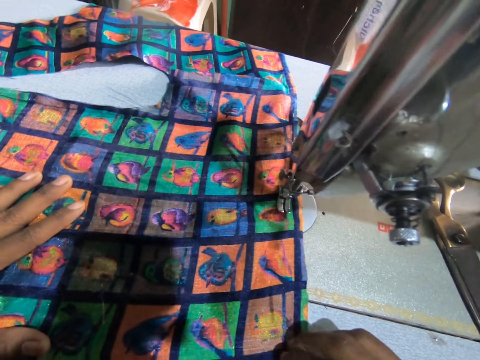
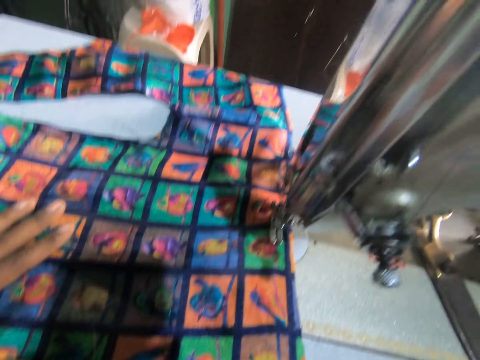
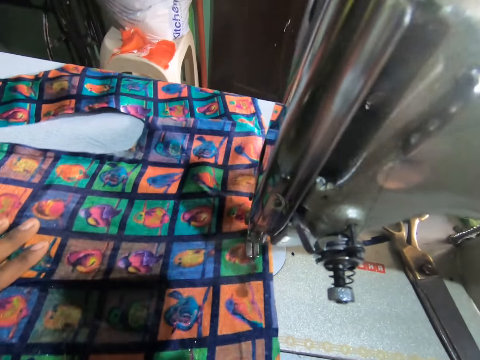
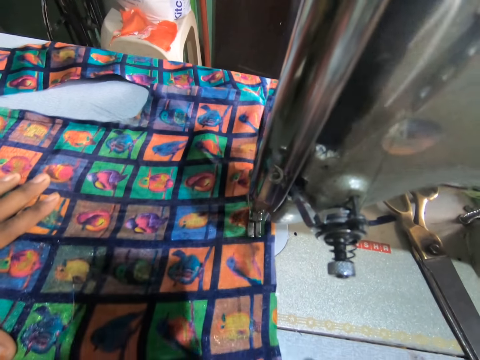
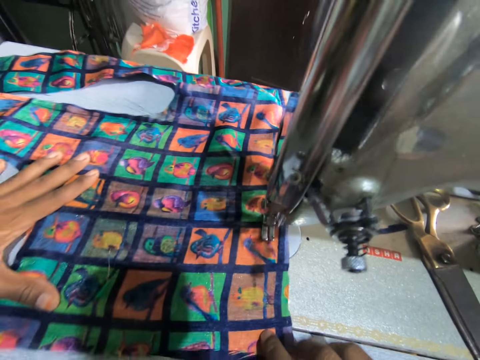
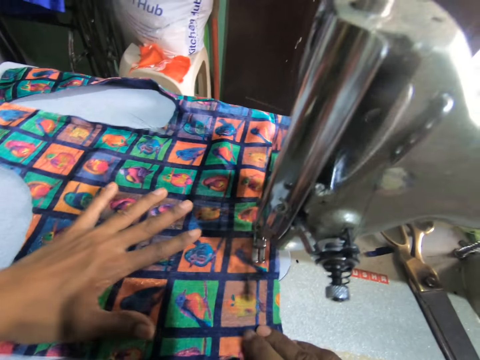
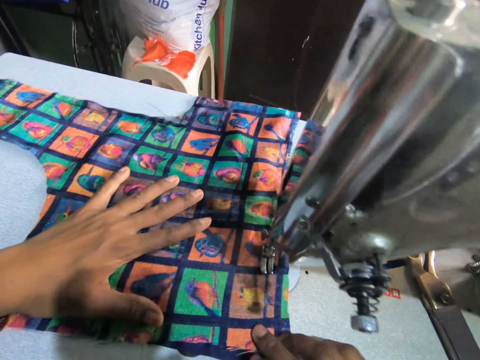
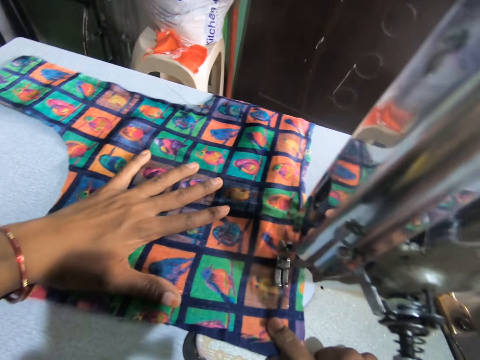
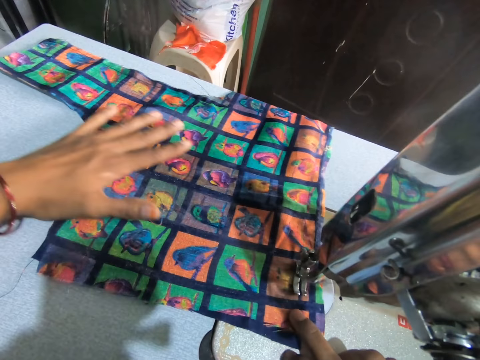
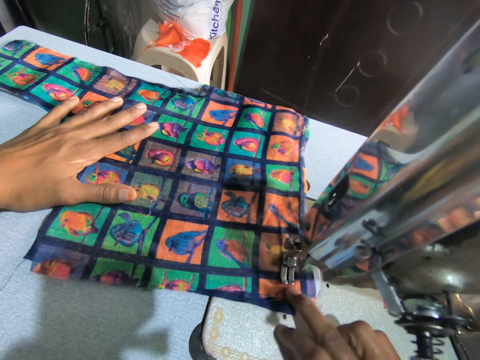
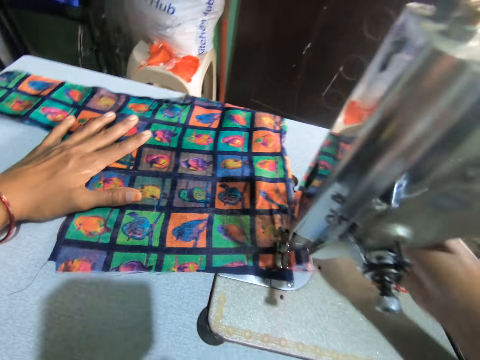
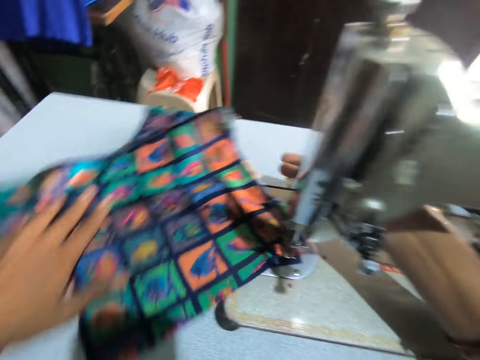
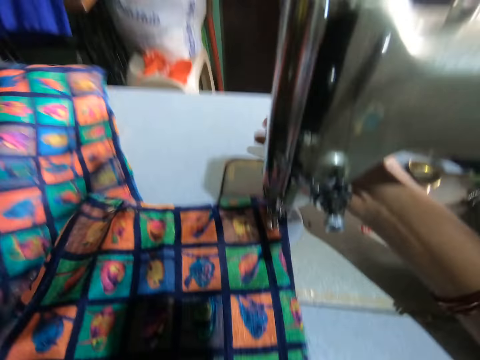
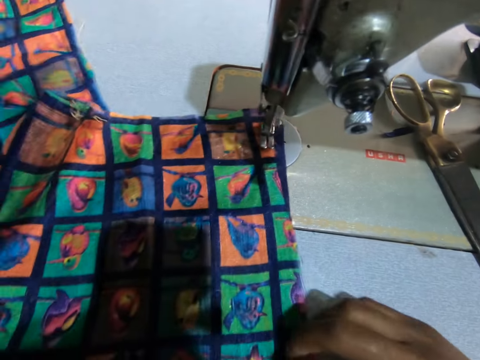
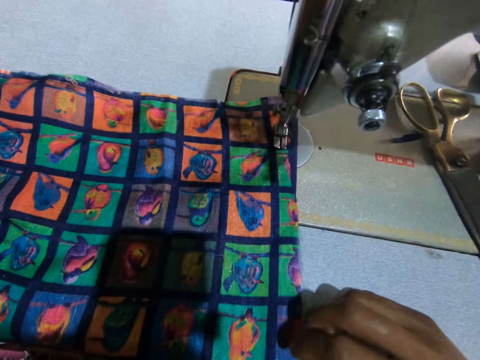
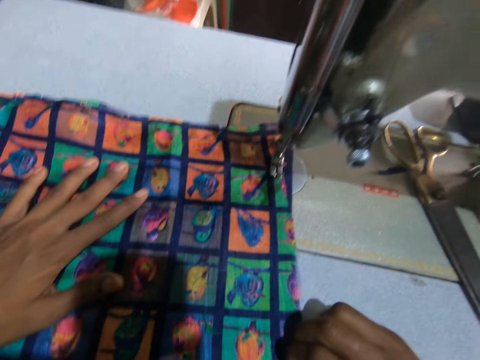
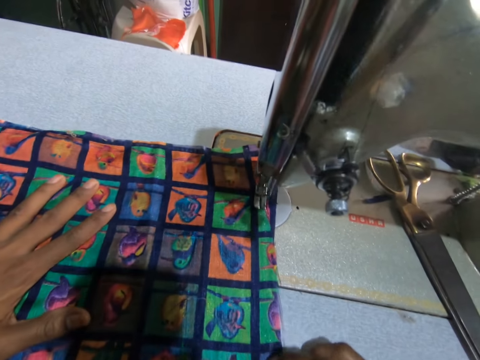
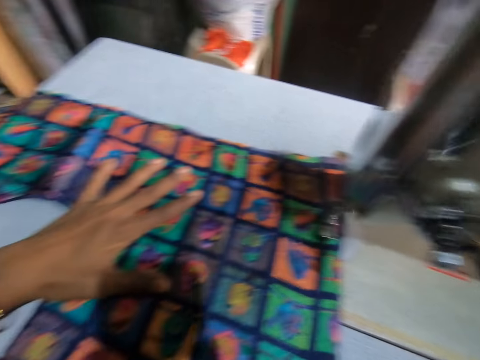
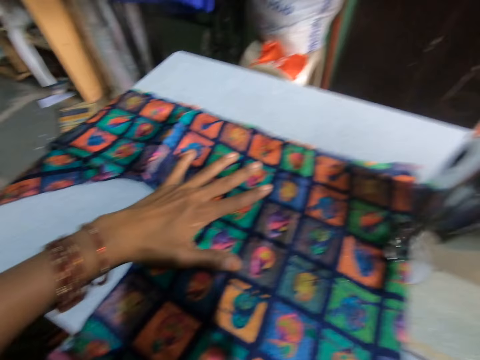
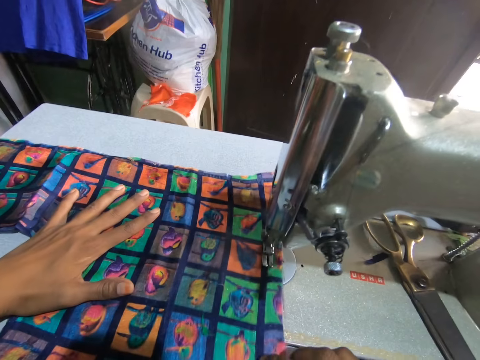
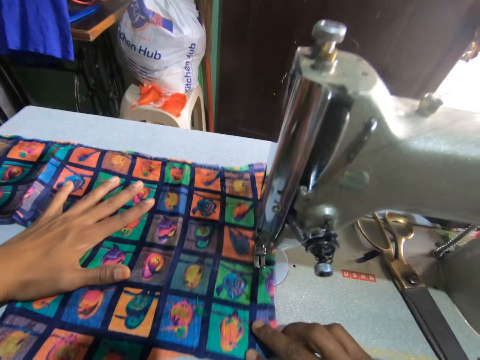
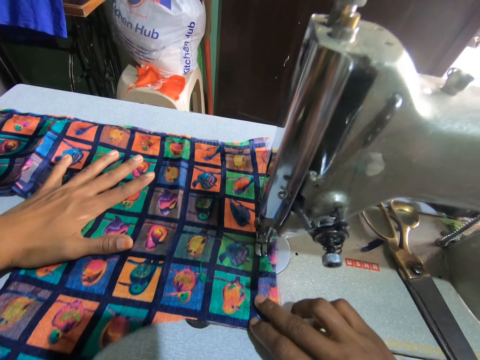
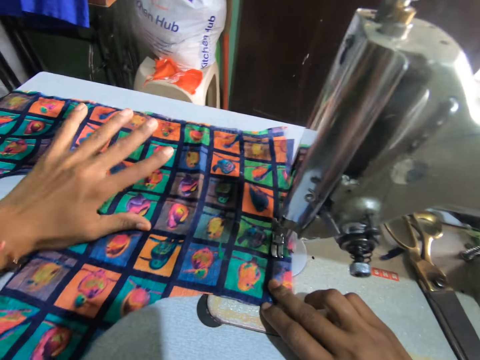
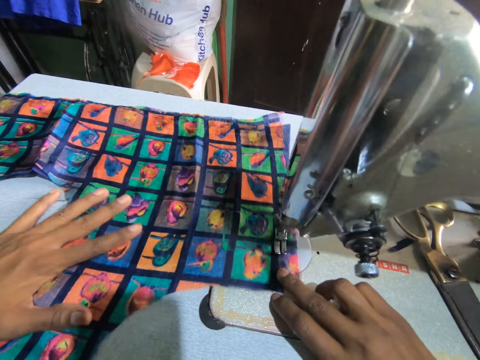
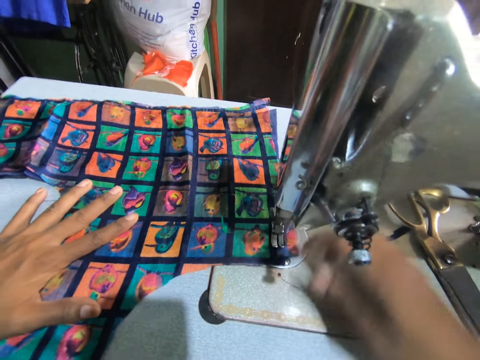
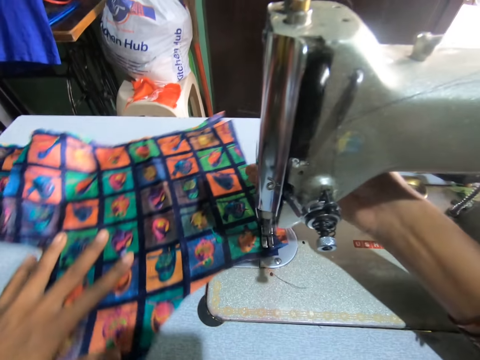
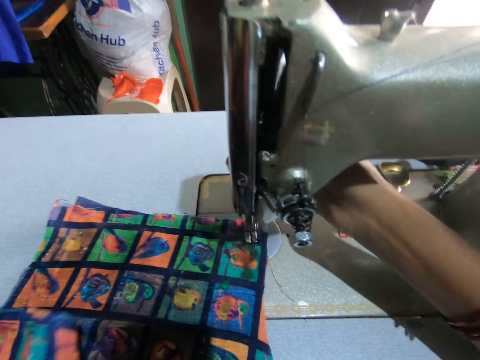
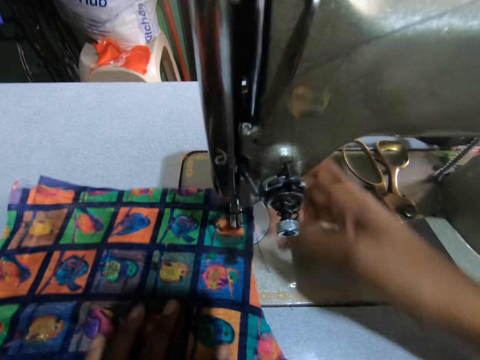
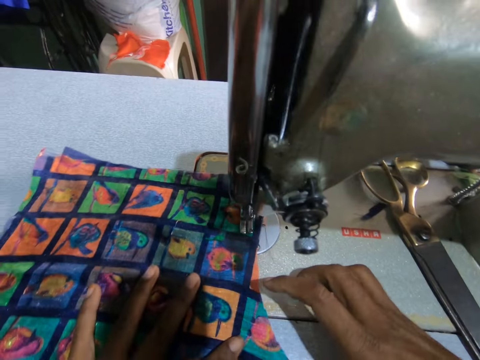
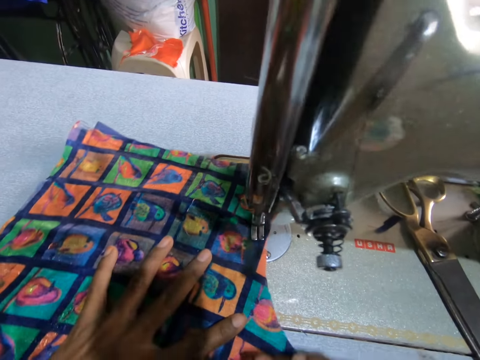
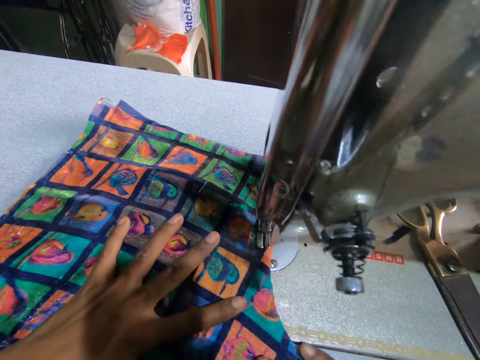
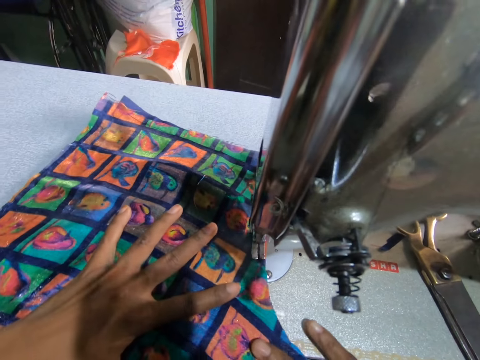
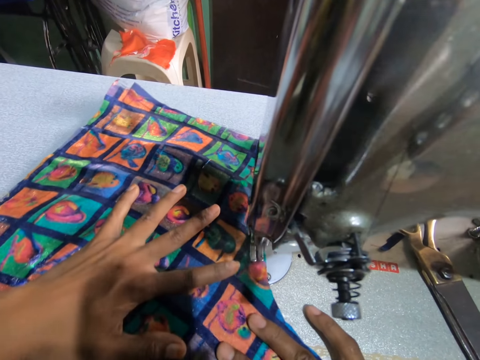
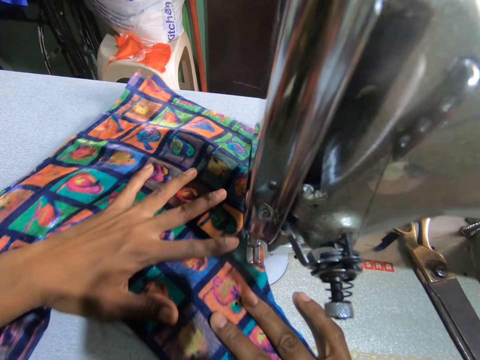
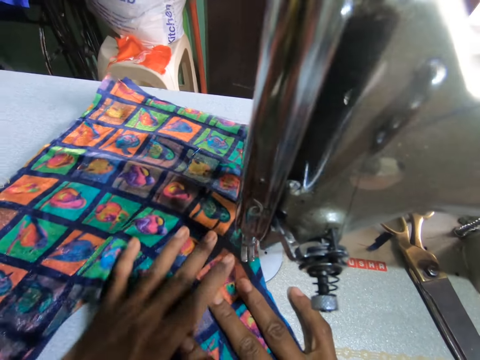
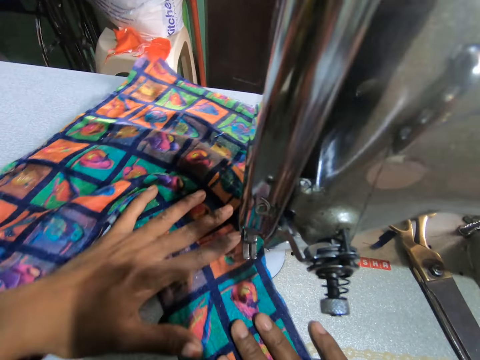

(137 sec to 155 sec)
The camera wearer turns the material. They move a presser ball lifter with a hand. They sew the materials with a sewing machine. They move the presser ball lifter with a hand. They turn the material. They sew the materials with the sewing machine.

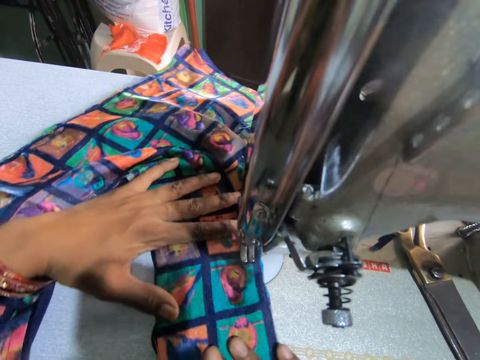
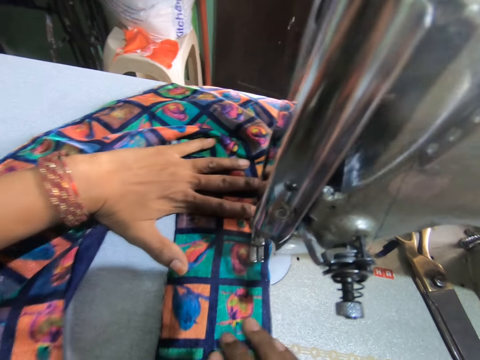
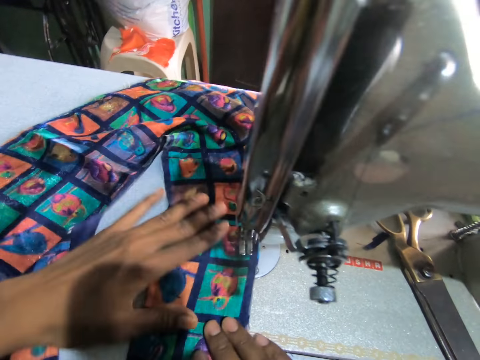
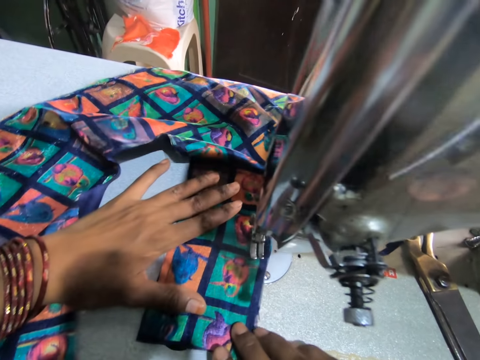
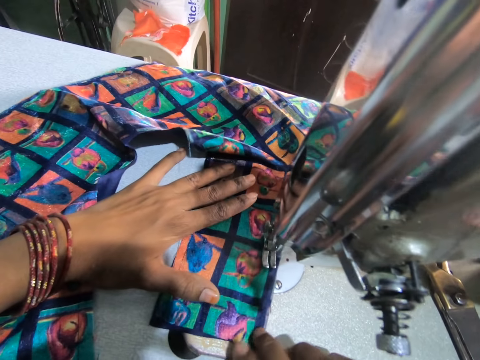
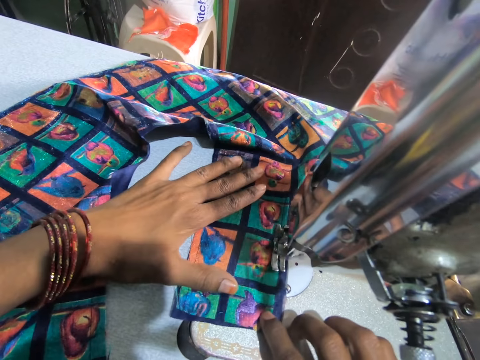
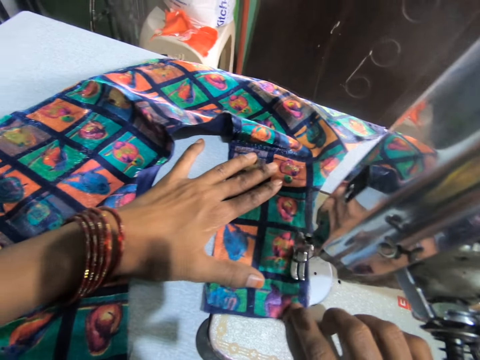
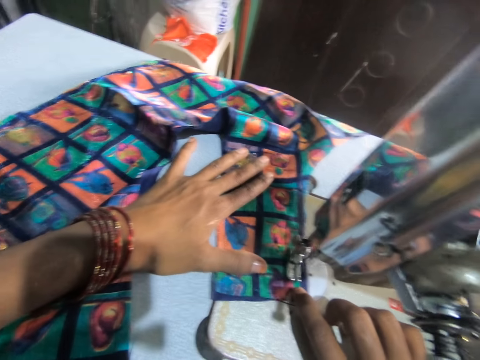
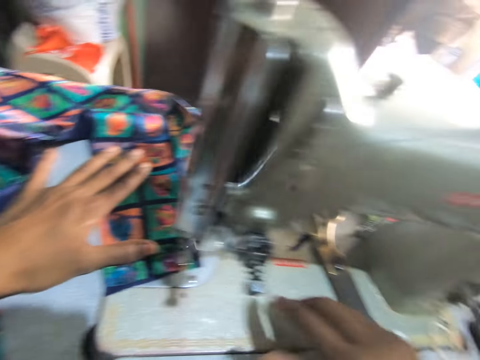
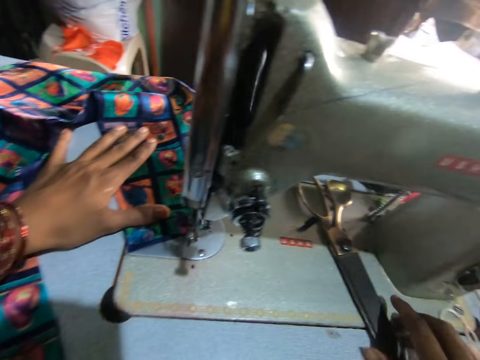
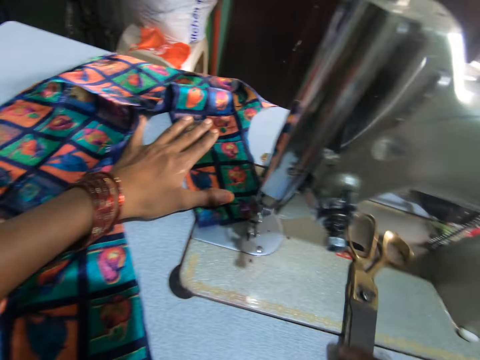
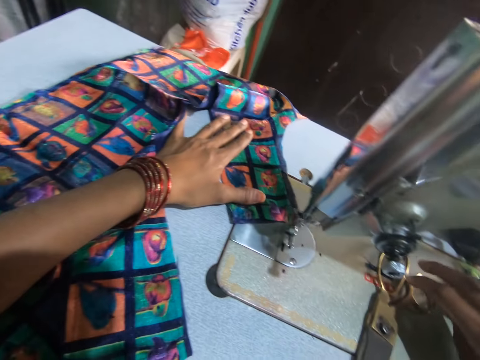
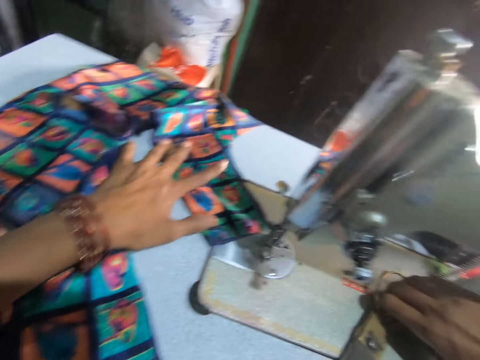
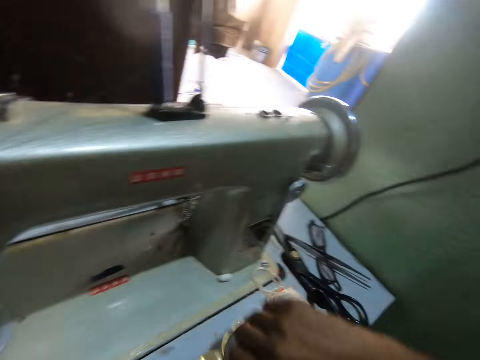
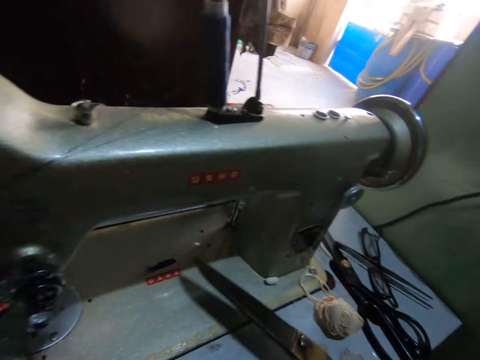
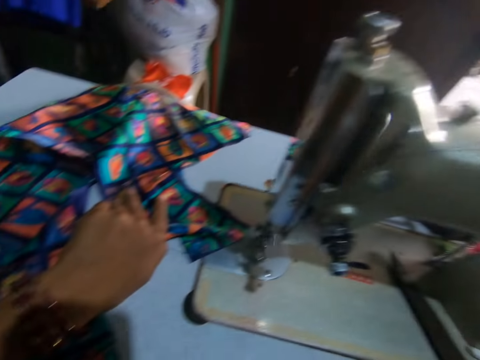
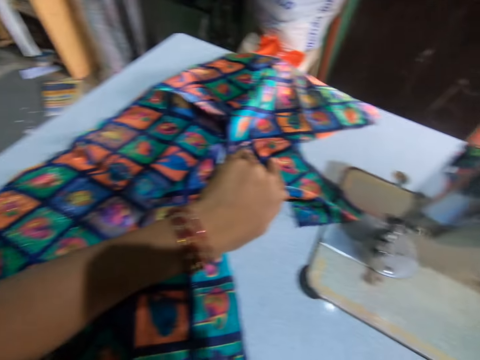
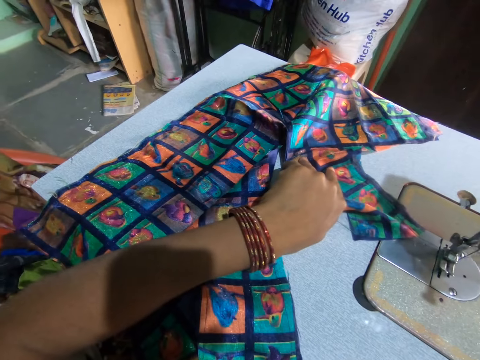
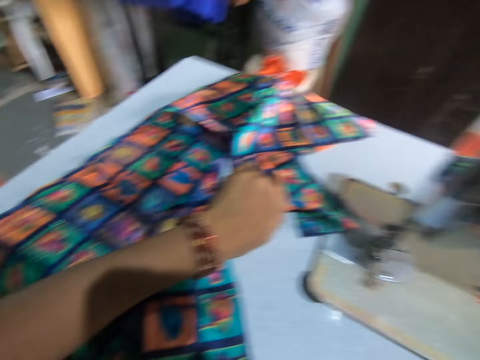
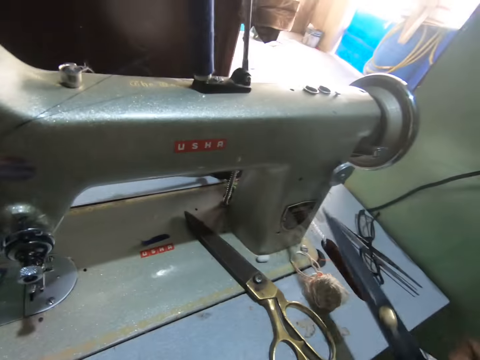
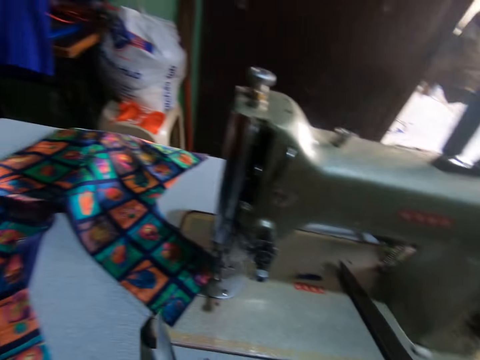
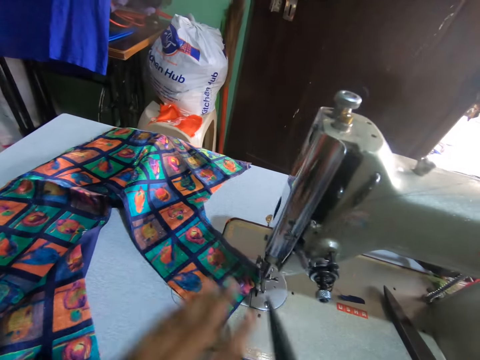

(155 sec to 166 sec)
The camera wearer moves a scissor on a sewing machine with a hand. They carry the scissor from the table. They pick up the scissor.
